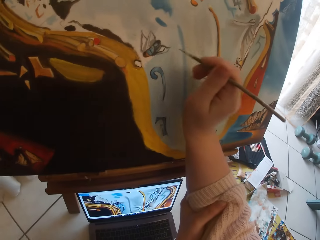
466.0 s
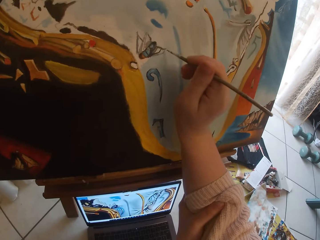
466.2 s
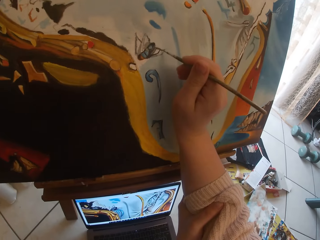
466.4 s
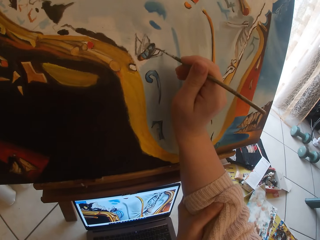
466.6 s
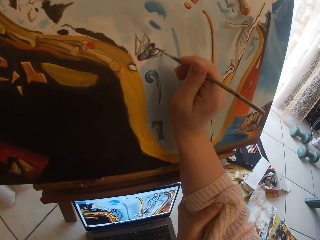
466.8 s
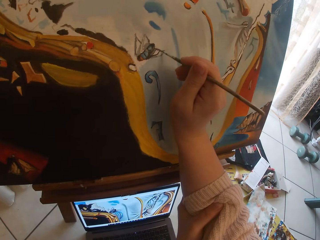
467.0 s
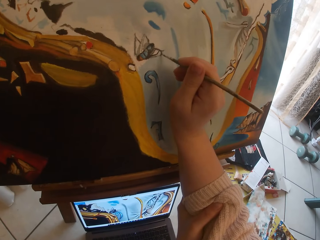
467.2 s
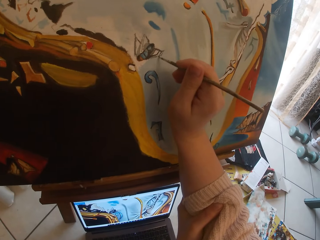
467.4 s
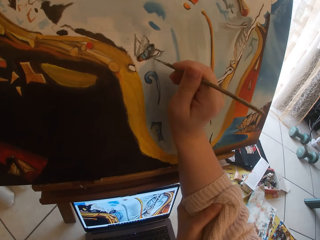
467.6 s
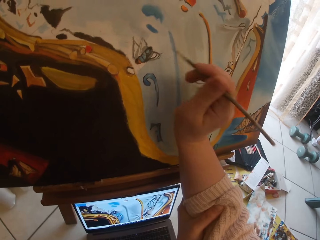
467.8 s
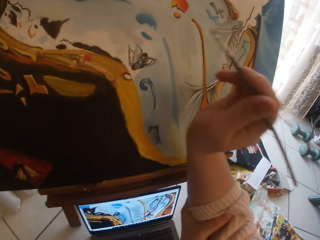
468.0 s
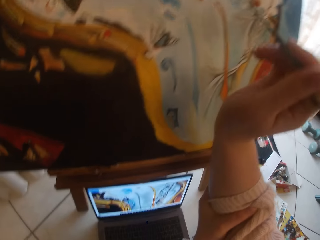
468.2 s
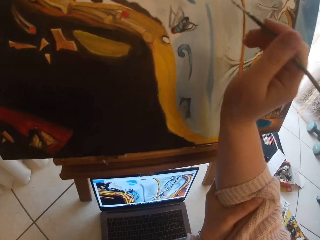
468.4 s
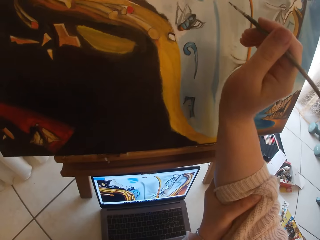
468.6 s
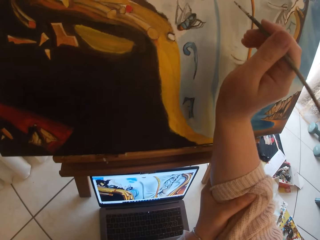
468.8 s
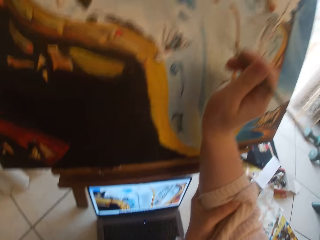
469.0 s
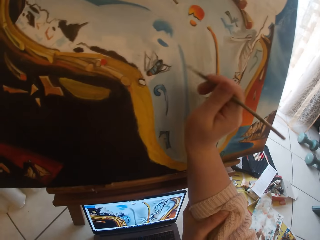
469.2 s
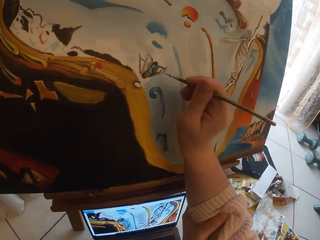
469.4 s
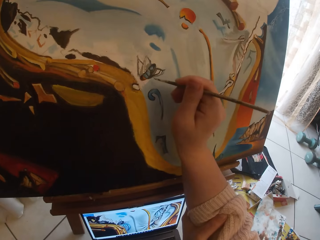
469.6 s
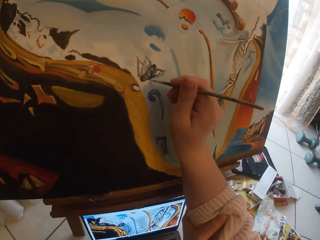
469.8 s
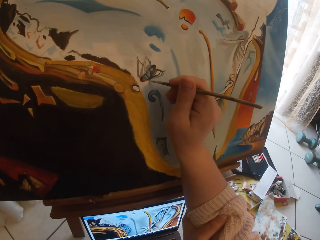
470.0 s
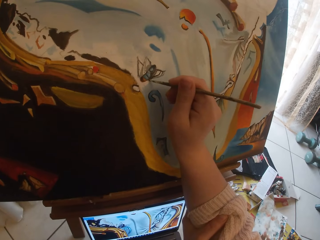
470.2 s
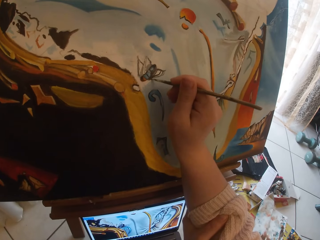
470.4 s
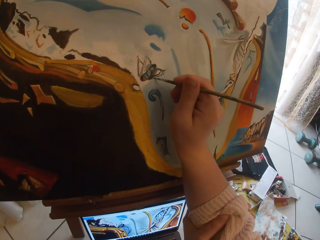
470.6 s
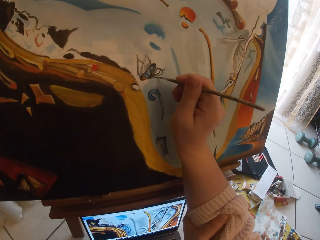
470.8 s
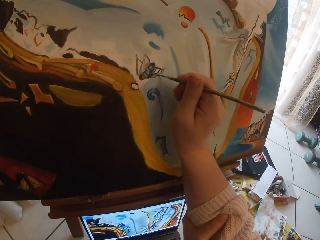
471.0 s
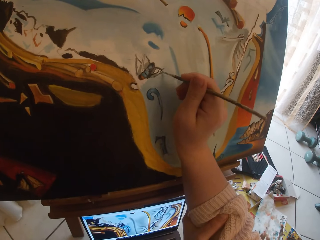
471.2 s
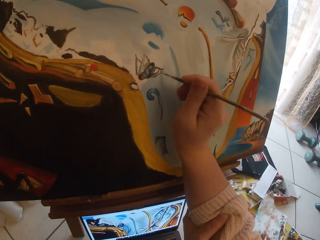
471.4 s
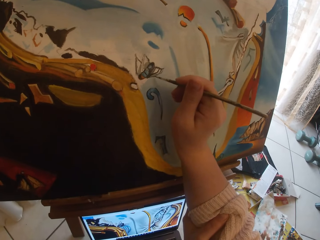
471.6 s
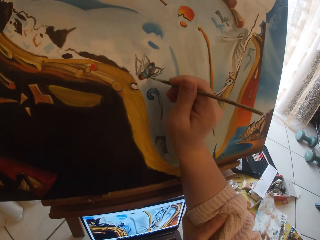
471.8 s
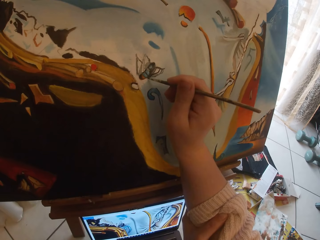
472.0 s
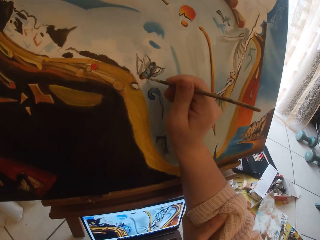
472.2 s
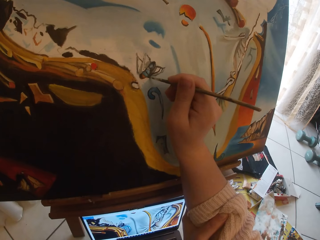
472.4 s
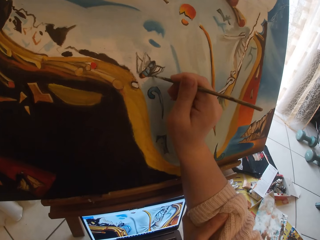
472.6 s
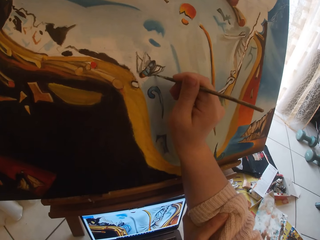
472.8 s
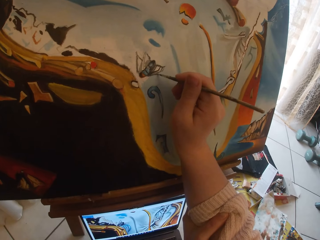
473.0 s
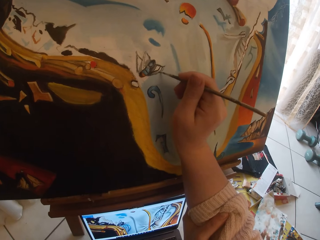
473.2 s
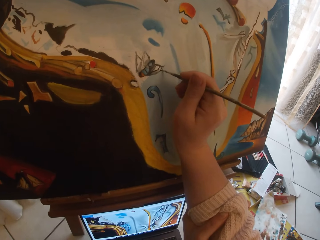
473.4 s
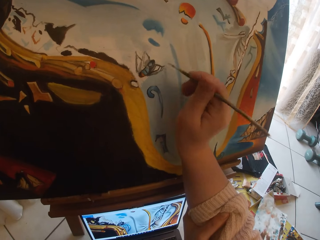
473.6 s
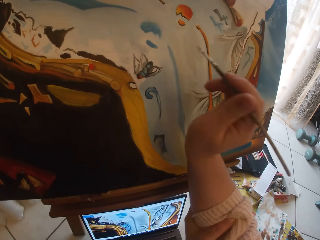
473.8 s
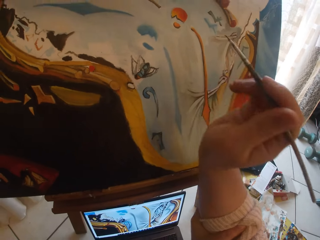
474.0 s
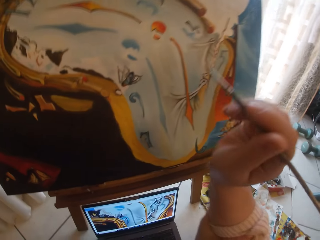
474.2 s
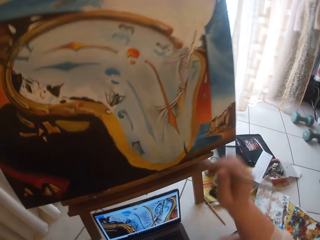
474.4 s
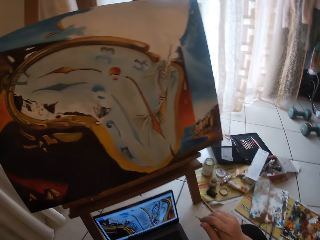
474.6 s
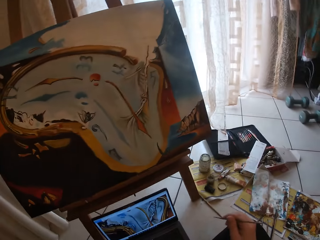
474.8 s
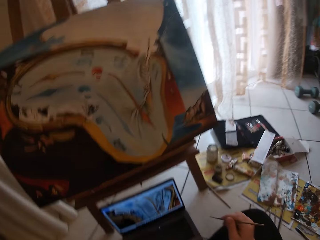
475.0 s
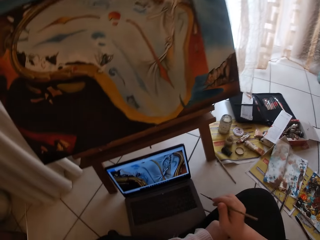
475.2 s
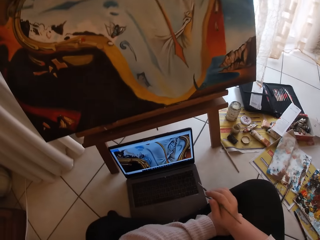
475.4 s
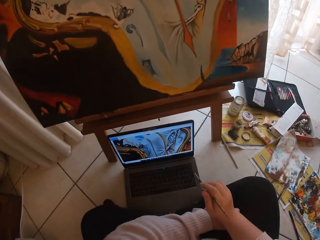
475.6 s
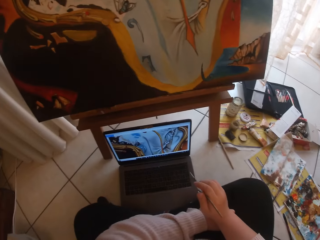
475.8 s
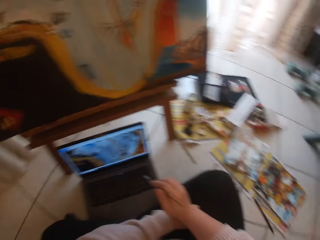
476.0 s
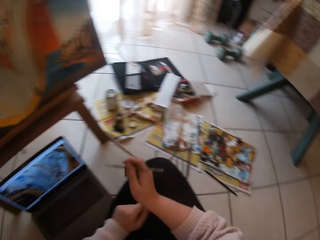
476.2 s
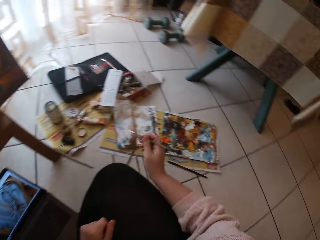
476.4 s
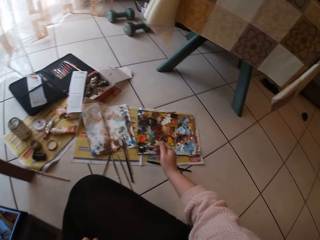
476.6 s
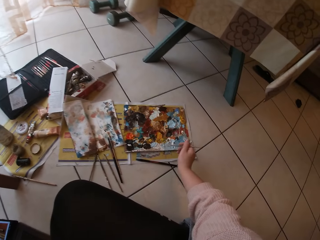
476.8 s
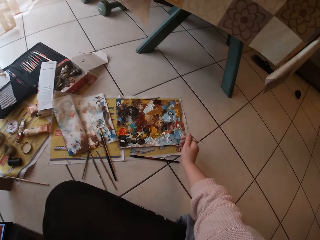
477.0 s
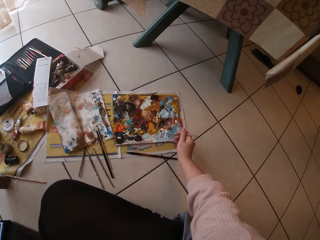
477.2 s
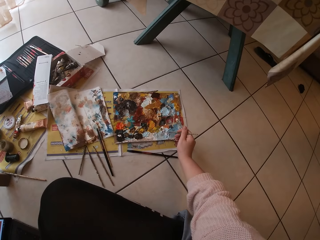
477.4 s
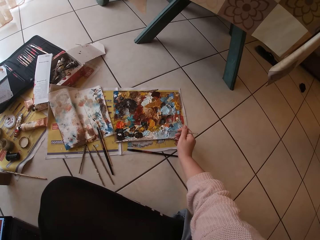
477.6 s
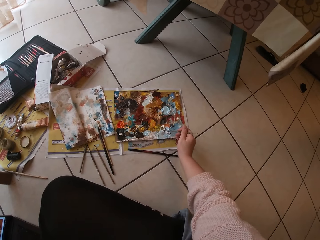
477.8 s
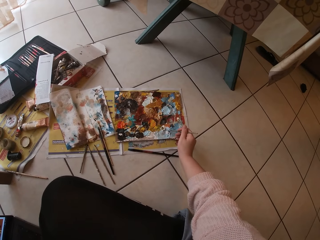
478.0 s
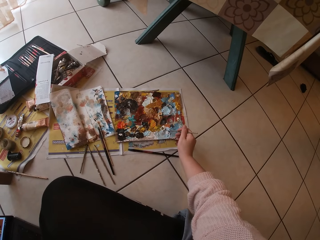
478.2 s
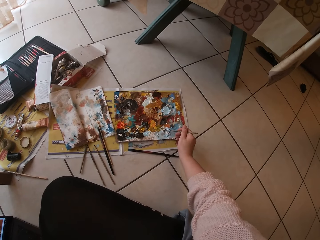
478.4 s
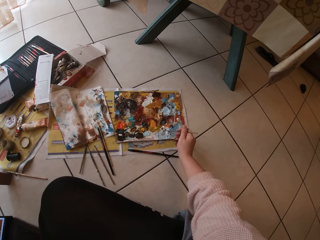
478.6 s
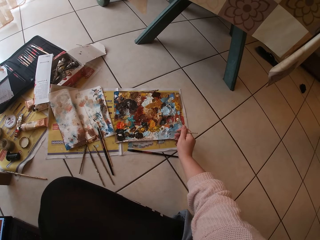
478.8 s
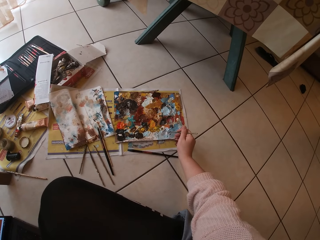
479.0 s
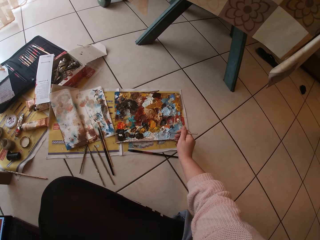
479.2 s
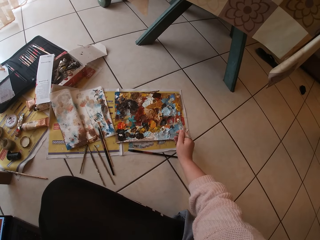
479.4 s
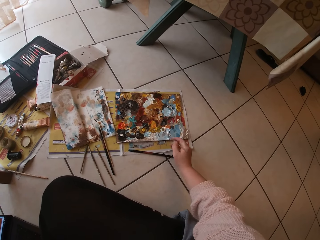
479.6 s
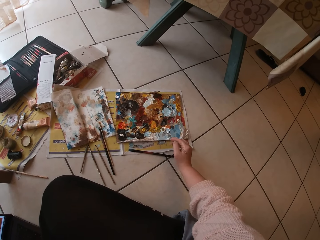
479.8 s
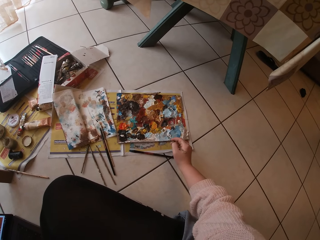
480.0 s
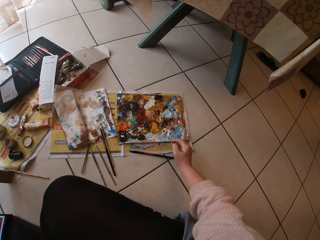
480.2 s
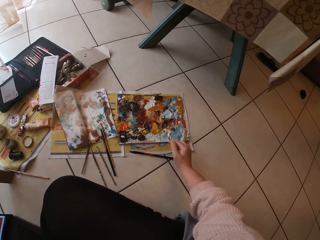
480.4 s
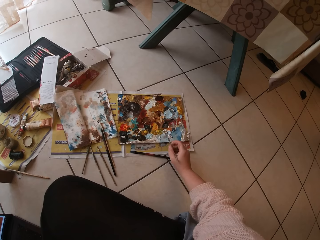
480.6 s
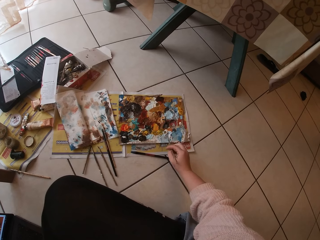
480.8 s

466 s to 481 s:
The camera wearer paints on the canvas. They look at the laptop. They paint on the canvas. They look at the laptop. They hold the paint brush. They swirl the brush on a palette.

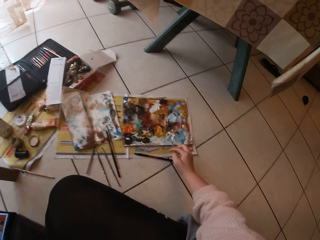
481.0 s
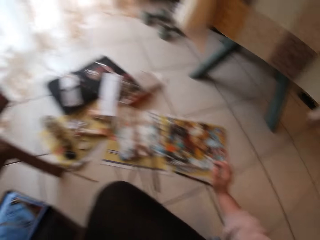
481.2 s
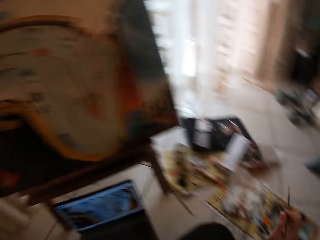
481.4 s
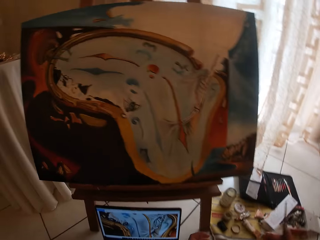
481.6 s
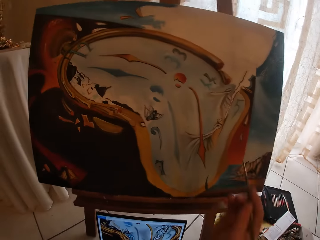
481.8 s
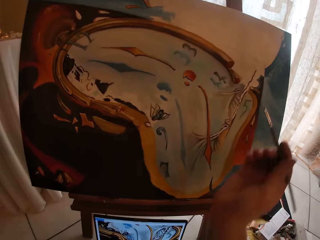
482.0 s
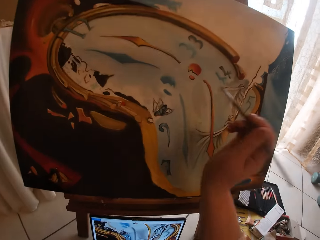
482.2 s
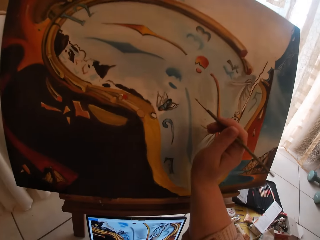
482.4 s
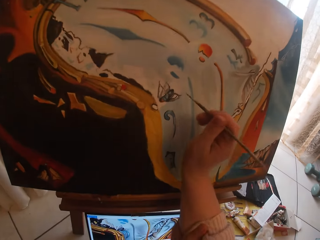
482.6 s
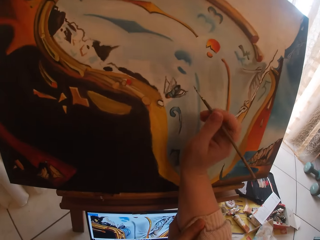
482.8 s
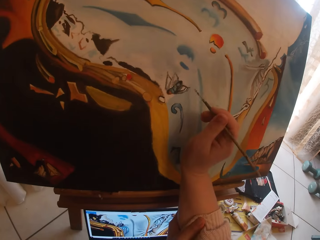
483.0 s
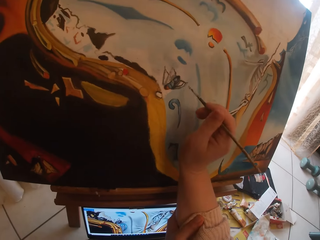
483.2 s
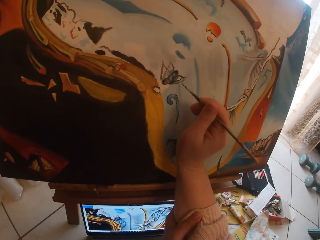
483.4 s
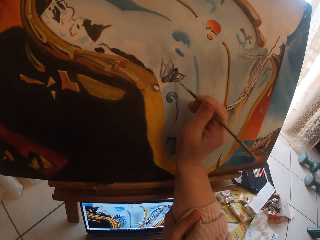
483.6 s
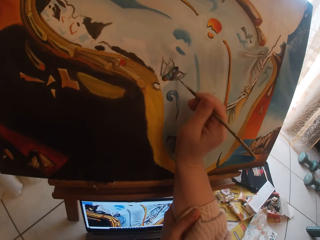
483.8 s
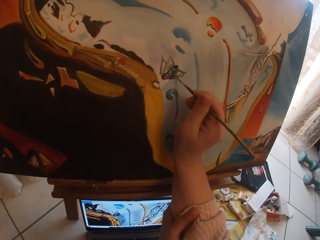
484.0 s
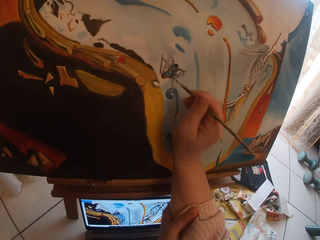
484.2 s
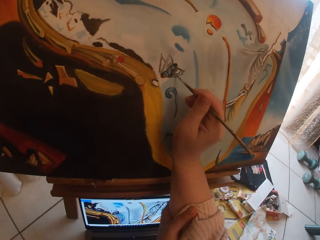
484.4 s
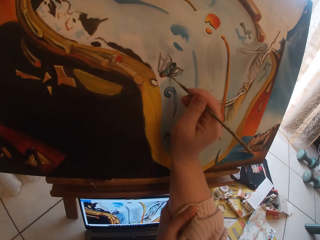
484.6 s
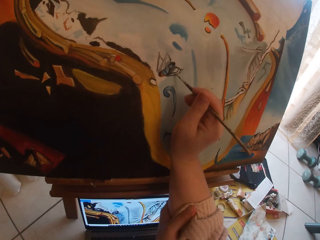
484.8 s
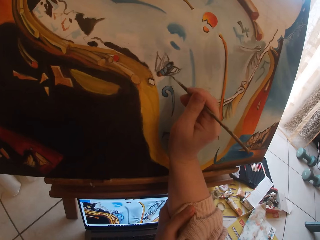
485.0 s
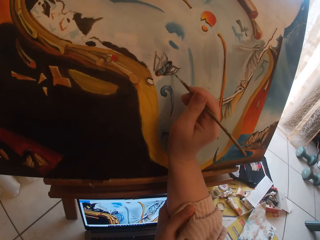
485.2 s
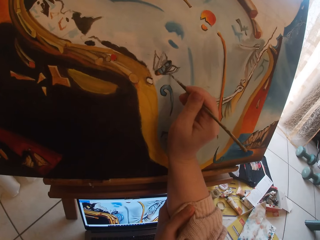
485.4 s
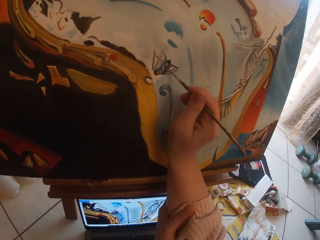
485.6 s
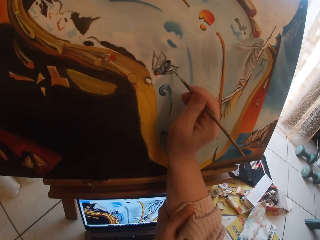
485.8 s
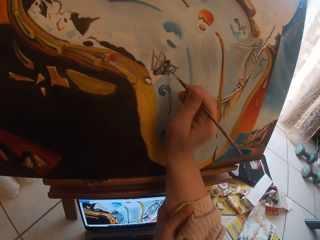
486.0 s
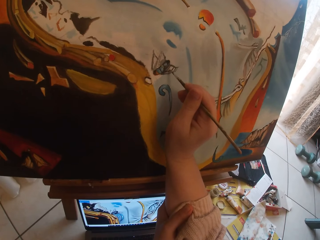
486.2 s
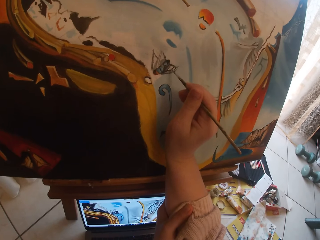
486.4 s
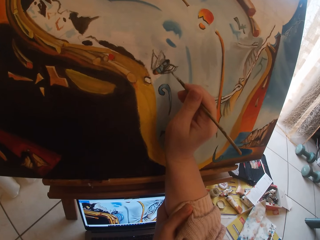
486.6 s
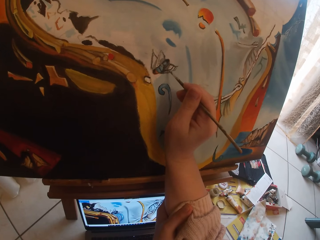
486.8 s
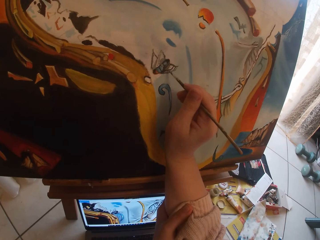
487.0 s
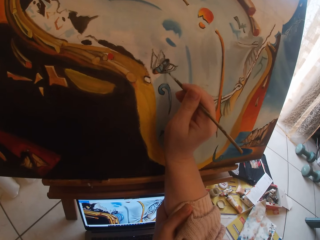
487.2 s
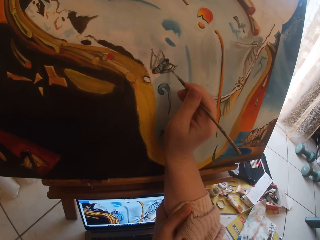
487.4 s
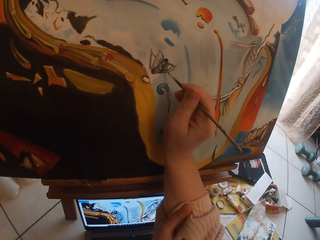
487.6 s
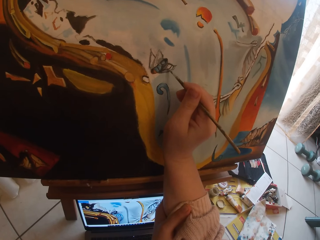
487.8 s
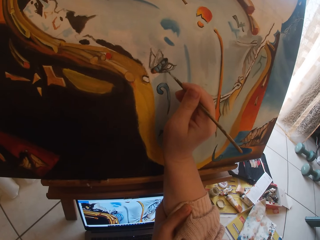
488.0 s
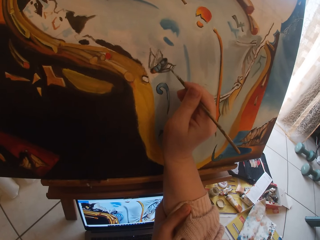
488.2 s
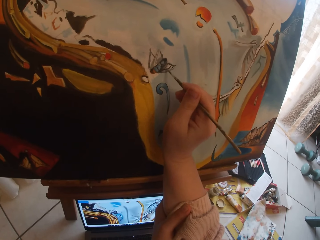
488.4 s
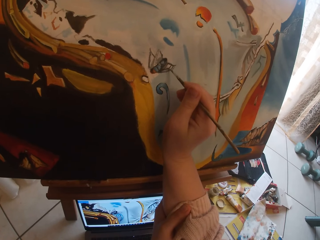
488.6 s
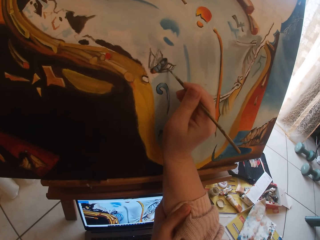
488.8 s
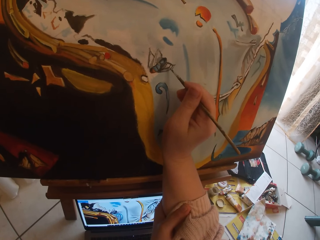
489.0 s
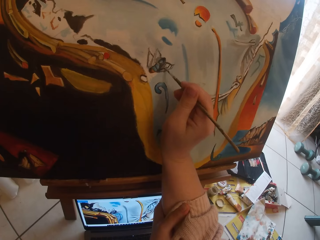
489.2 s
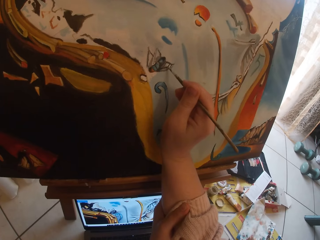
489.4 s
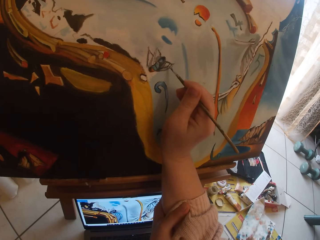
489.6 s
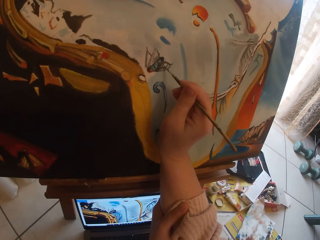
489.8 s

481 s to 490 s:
The camera wearer paints on the canvas.
